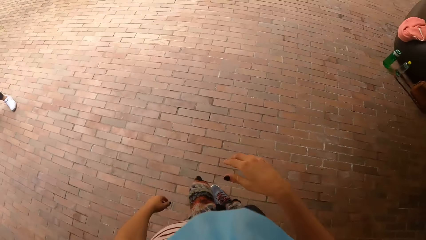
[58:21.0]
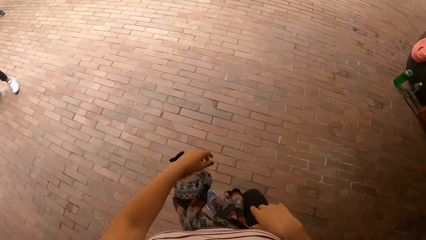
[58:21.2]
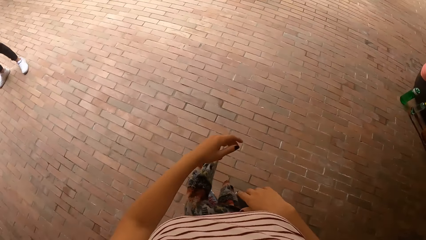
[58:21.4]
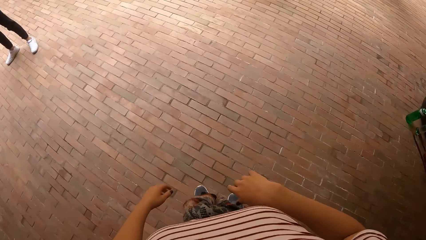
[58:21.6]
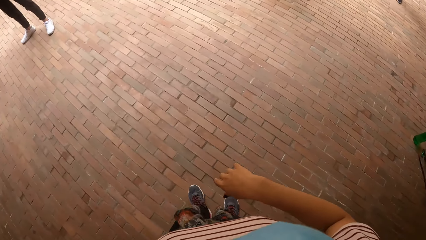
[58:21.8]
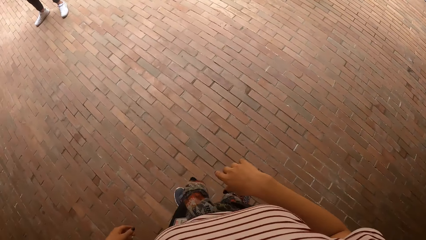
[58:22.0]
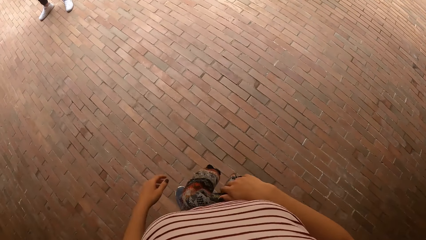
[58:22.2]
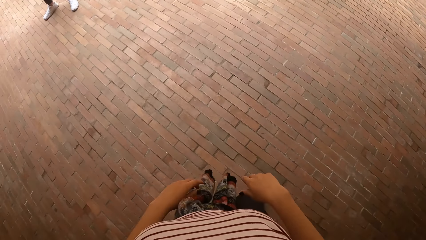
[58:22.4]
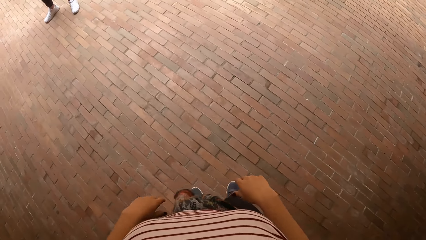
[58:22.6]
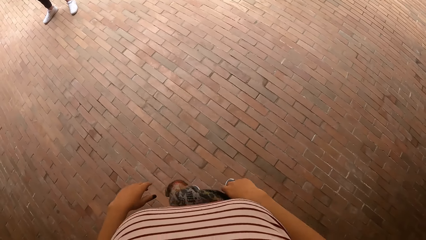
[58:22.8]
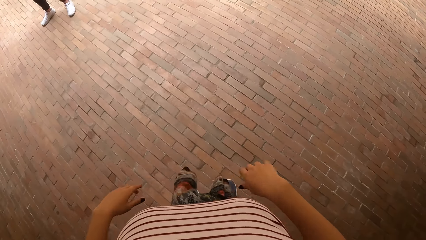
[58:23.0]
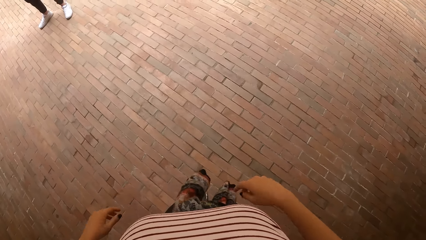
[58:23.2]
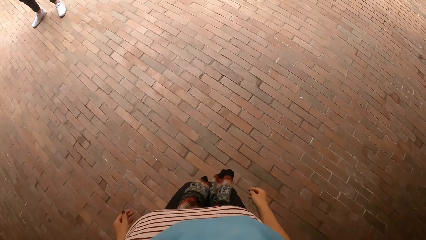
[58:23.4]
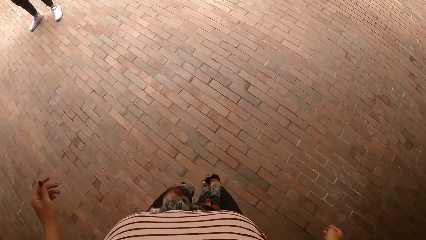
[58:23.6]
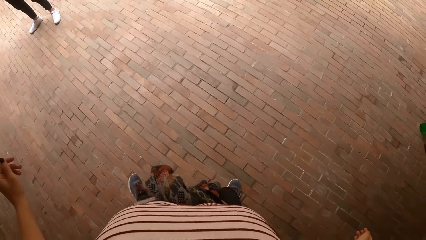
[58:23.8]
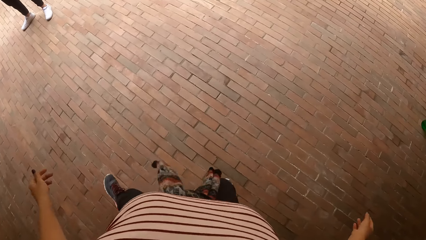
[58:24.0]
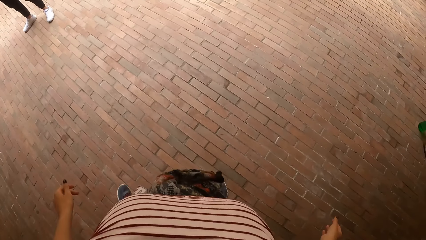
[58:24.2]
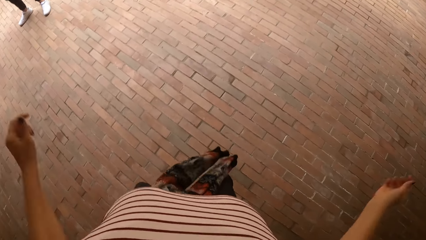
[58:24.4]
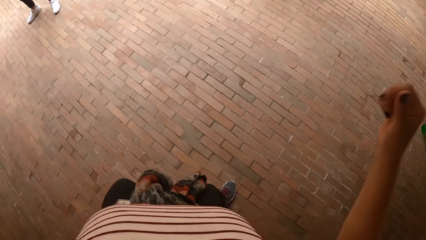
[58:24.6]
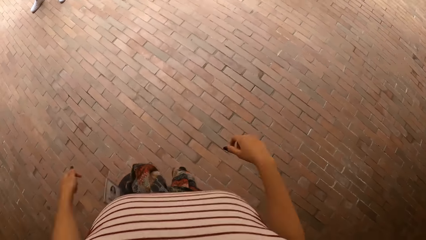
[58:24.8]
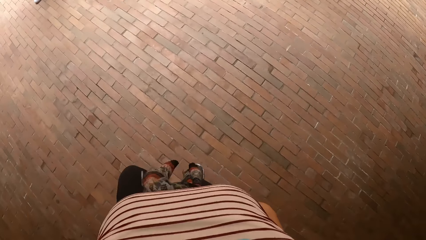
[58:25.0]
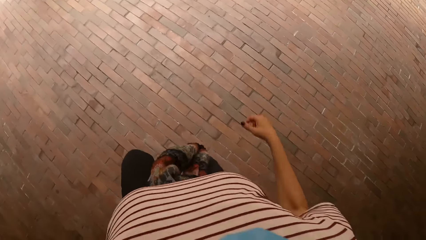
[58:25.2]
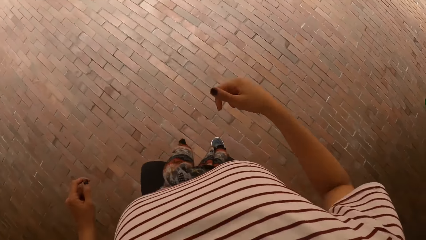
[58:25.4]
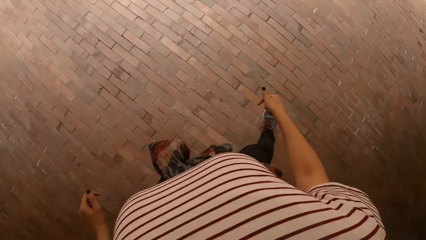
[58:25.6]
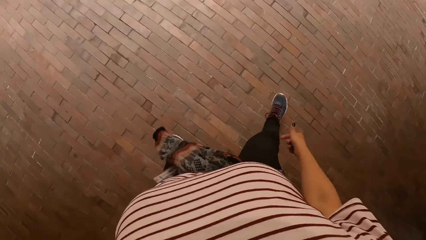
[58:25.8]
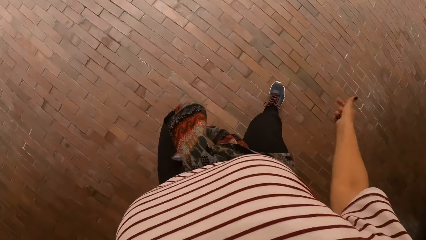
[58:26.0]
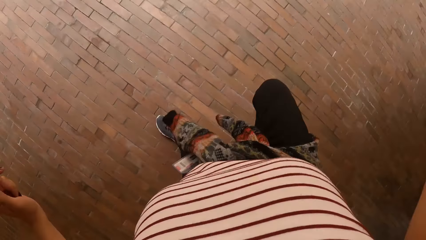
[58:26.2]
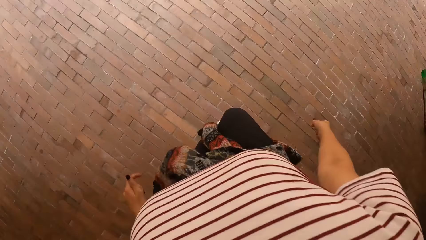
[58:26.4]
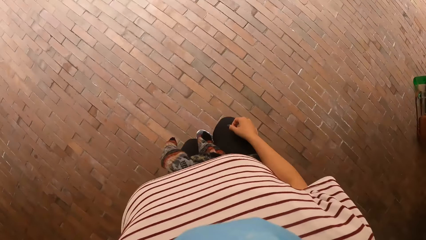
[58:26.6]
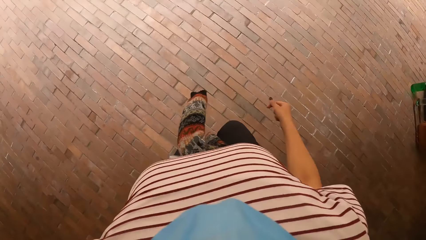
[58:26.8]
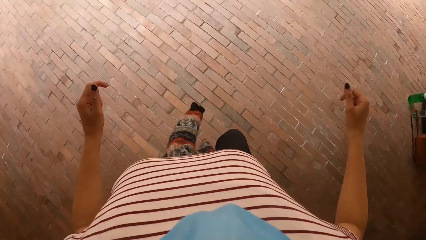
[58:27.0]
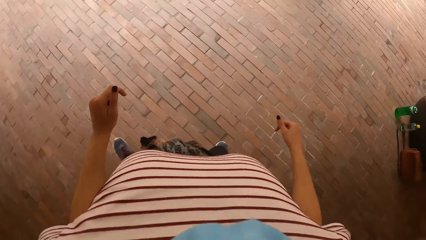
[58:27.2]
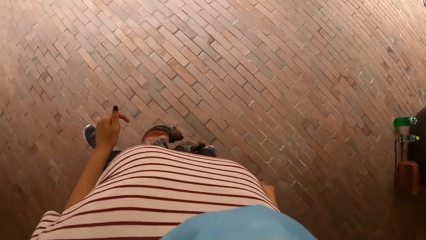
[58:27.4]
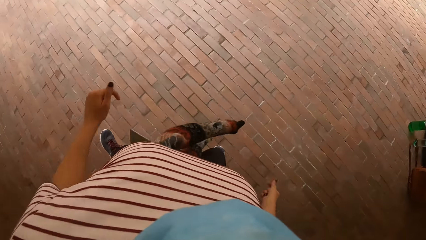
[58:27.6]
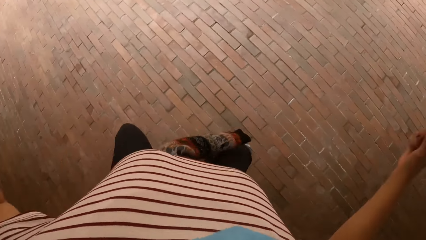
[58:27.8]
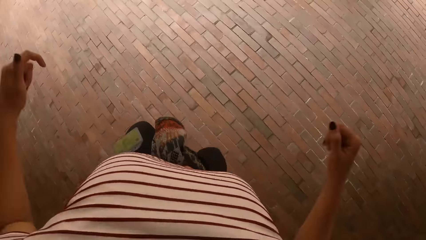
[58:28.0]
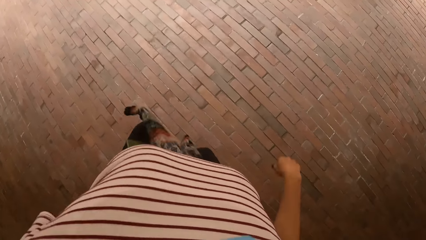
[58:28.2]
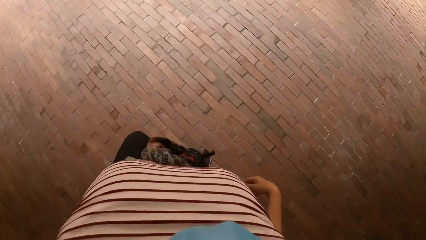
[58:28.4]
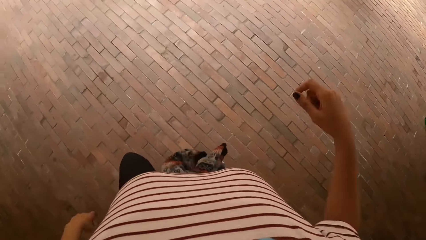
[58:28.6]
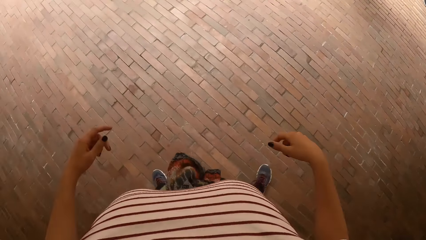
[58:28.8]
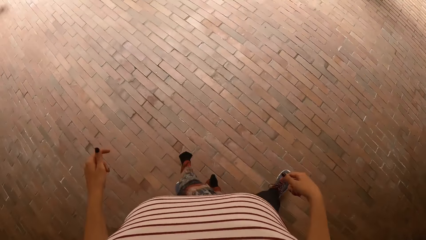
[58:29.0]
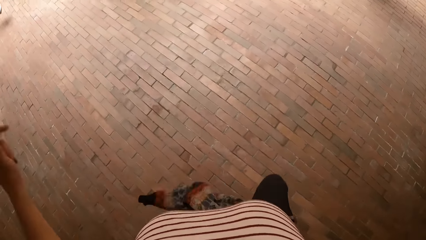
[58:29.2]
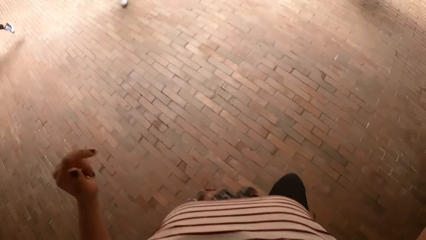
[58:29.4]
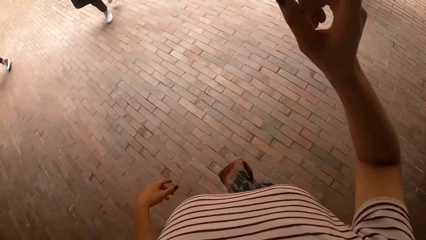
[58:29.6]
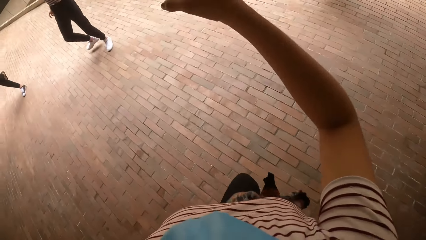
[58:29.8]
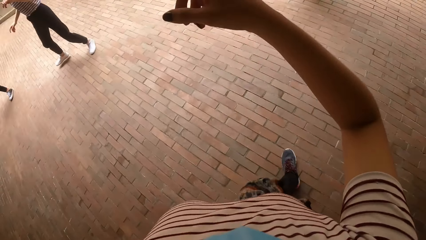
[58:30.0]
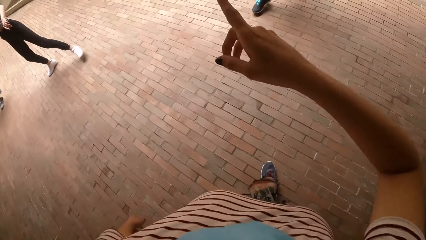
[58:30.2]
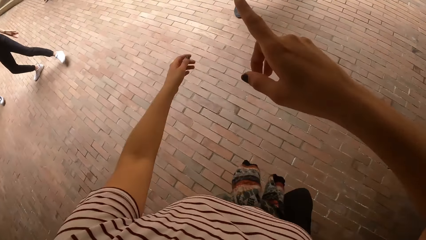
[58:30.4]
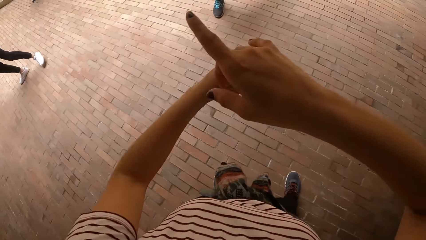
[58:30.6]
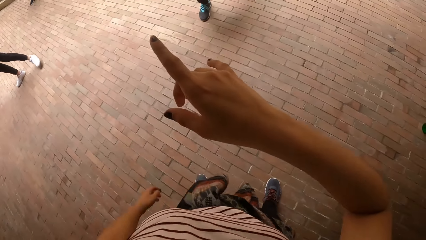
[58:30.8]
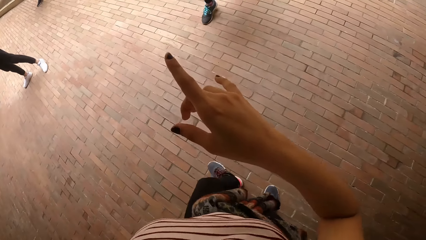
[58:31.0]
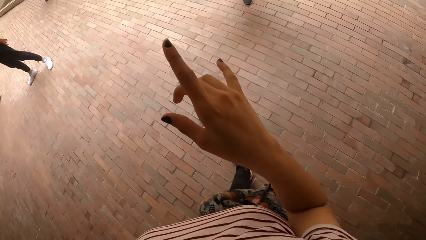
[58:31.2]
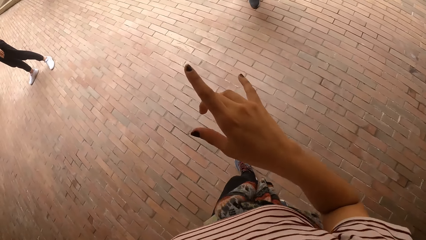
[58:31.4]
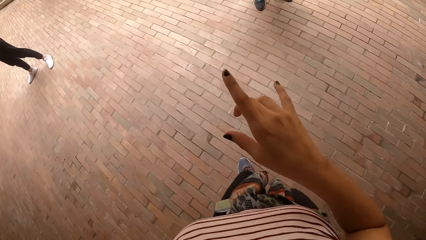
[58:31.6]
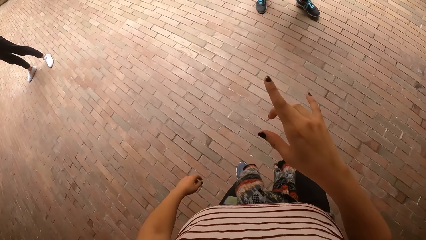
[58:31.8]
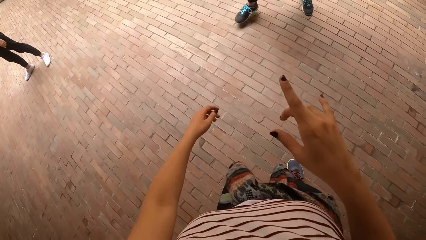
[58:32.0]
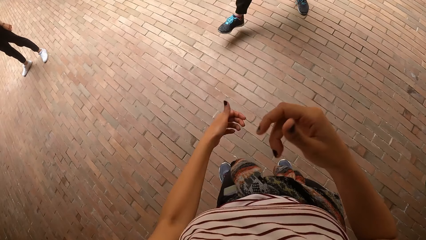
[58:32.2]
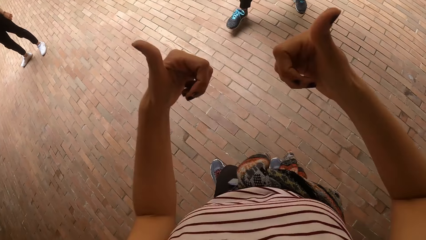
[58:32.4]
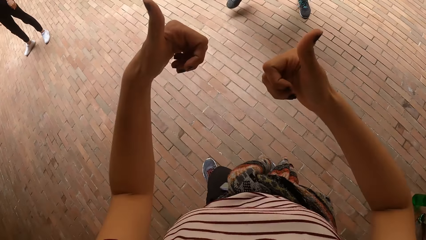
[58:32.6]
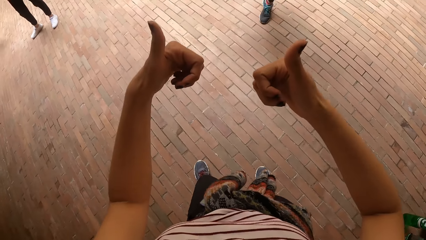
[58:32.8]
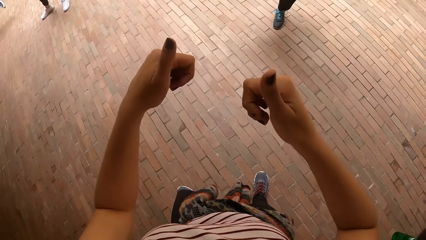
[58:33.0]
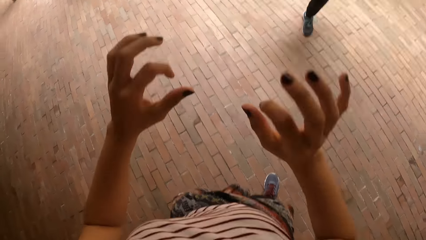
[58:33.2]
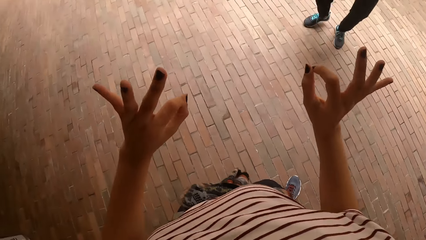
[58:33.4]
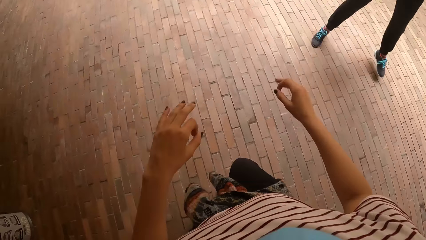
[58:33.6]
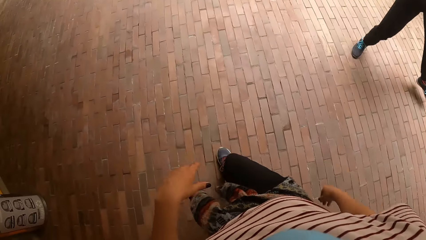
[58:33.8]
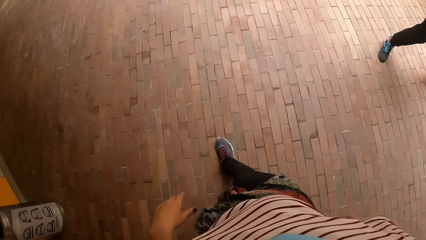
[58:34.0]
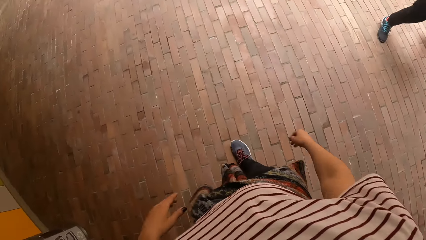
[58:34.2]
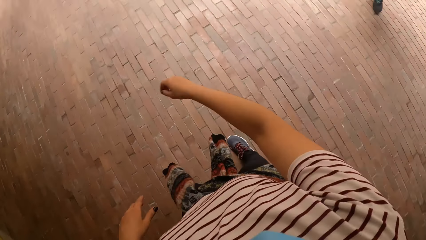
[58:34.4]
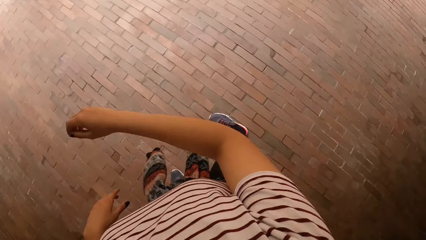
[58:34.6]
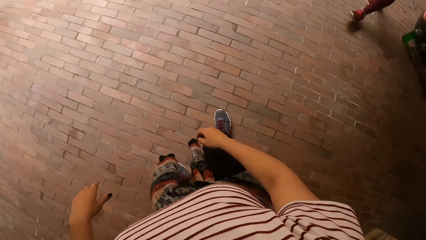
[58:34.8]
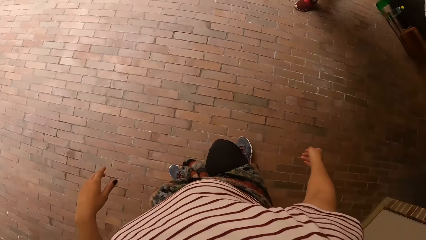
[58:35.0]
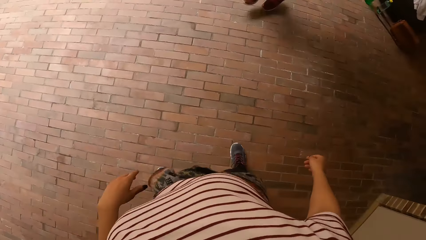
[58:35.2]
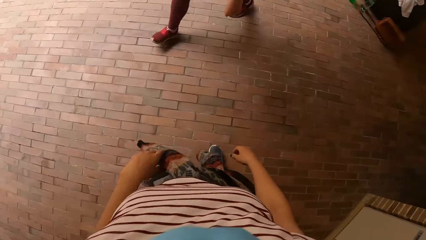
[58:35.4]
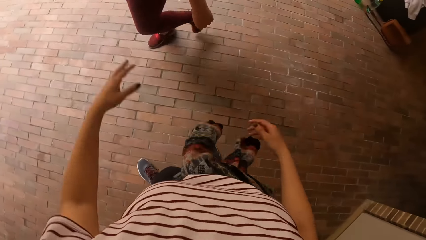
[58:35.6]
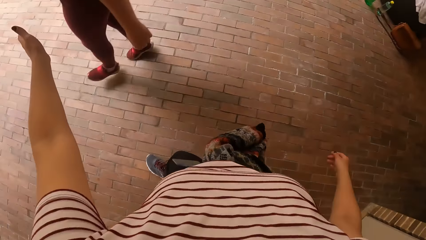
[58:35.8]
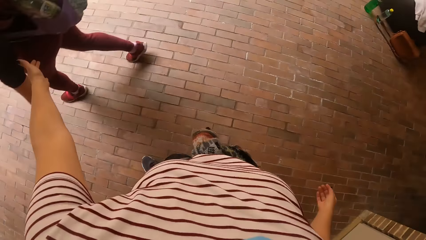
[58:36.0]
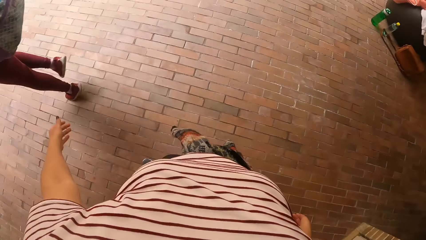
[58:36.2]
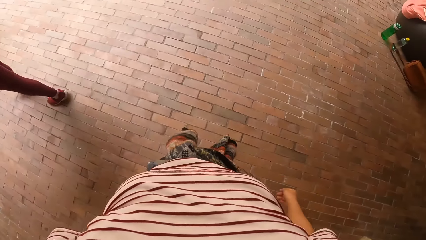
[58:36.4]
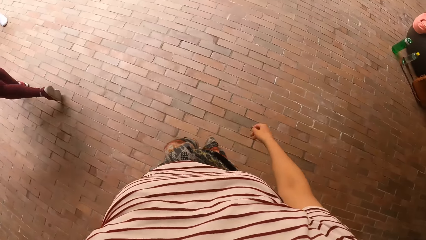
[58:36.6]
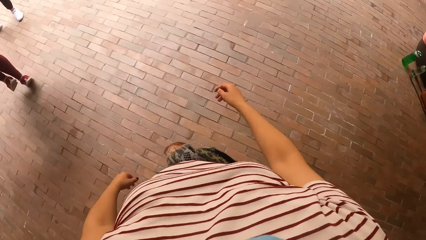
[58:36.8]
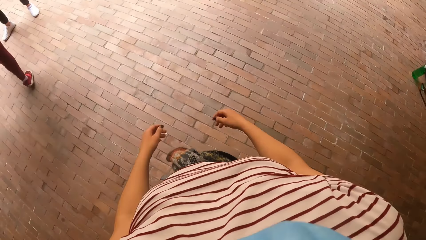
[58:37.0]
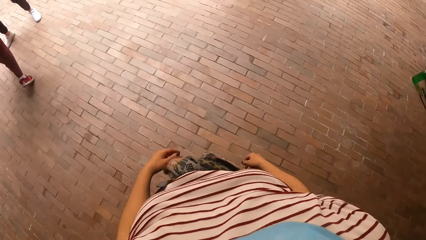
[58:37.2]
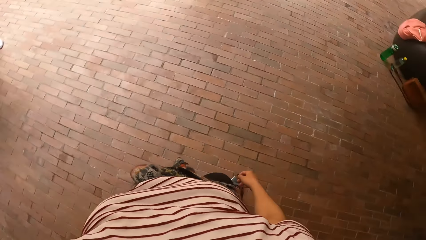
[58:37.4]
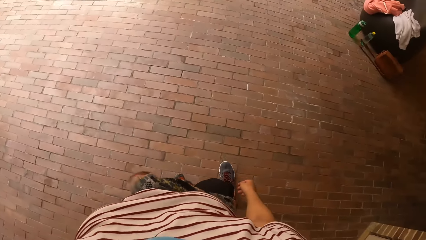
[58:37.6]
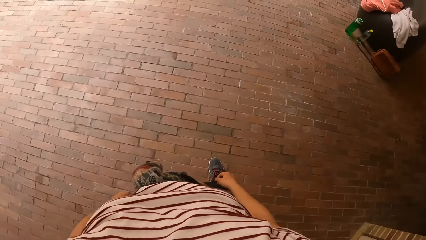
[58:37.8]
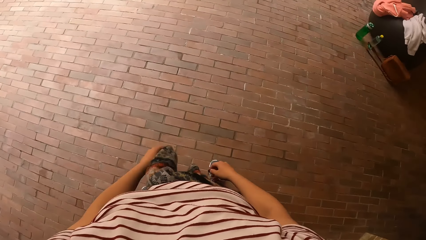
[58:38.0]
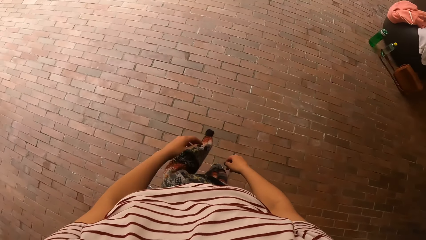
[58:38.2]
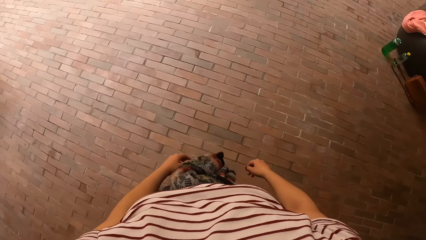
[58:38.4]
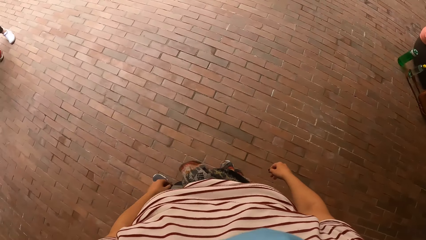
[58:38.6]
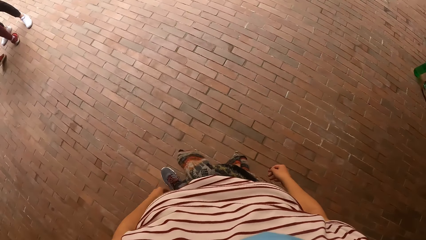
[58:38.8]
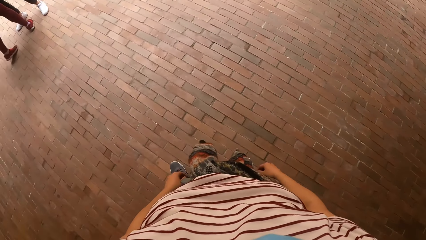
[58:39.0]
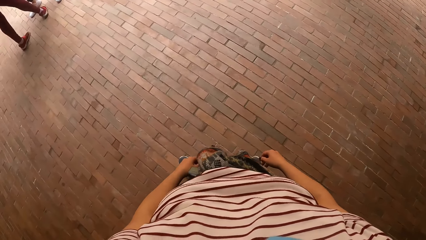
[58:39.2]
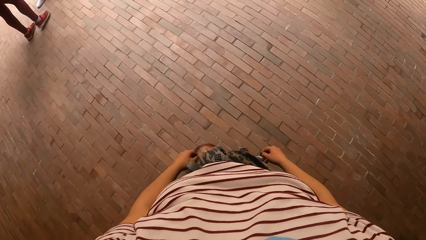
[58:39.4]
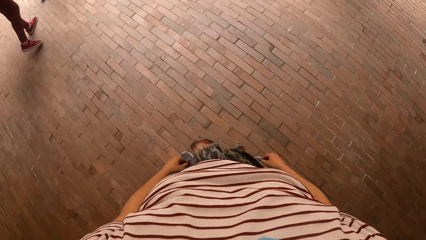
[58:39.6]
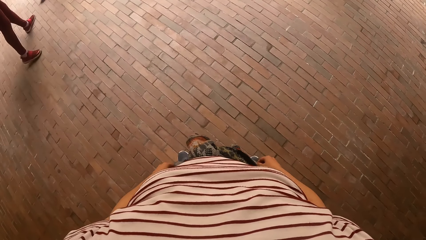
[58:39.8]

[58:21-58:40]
The camera wearer lowers a hand. They move around. They jump up. They lift a leg. They jump up. They lift a leg. They jump up repeatedly. They lift a leg. They jump up. A lady jumps up. The camera wearer repositions a leg. Another lady moves around and jumps up. The camera wearer repositions a leg. They move around. A woman jogs past the camera wearer.
